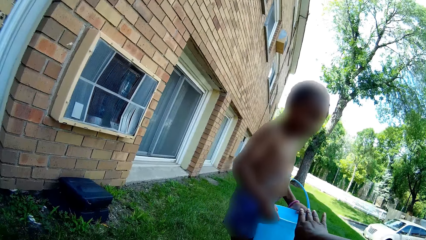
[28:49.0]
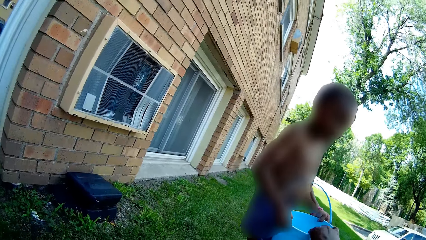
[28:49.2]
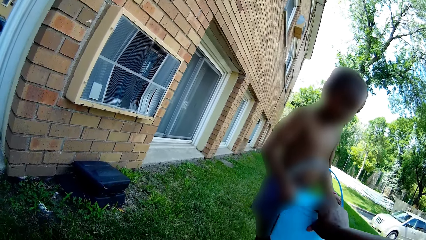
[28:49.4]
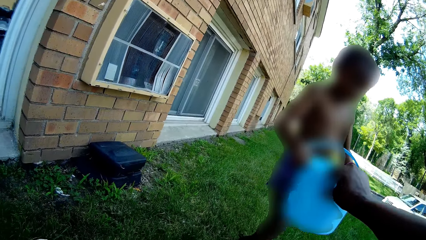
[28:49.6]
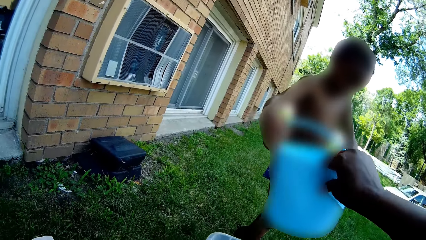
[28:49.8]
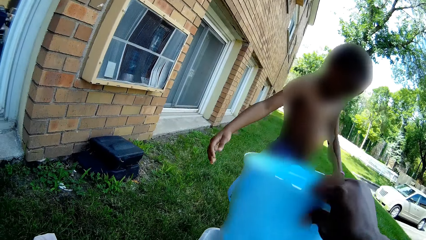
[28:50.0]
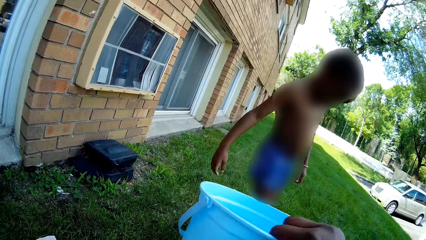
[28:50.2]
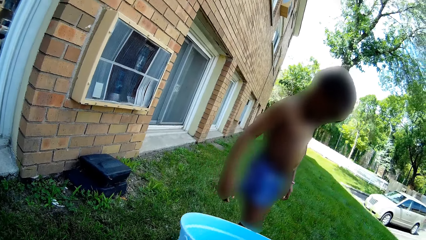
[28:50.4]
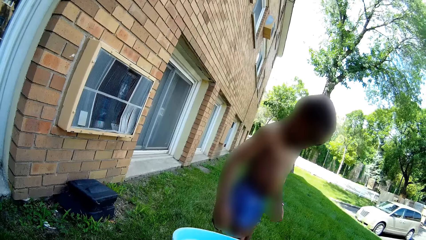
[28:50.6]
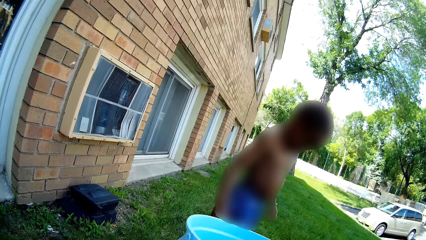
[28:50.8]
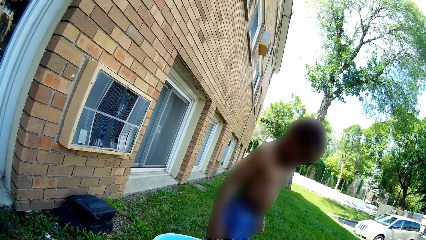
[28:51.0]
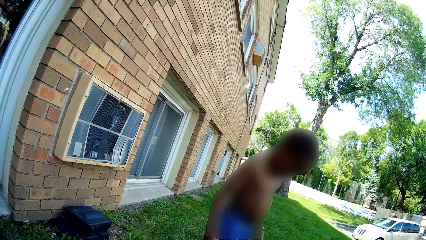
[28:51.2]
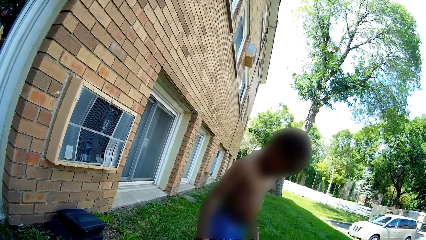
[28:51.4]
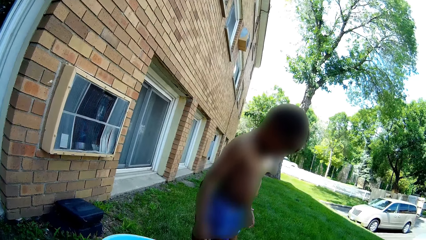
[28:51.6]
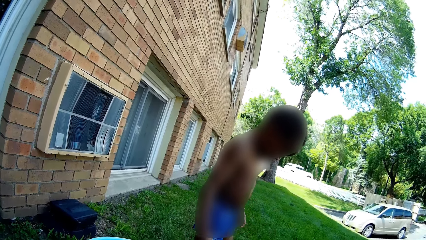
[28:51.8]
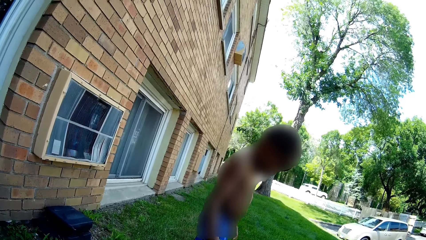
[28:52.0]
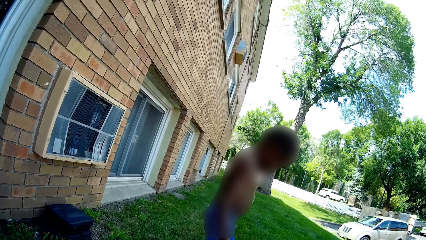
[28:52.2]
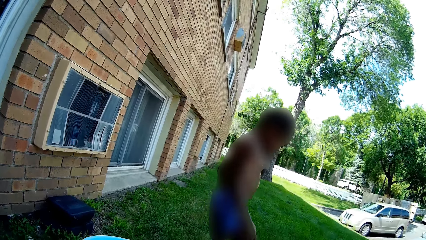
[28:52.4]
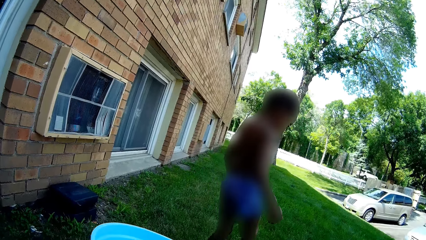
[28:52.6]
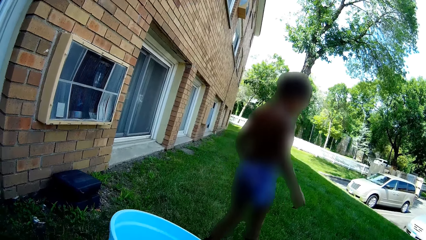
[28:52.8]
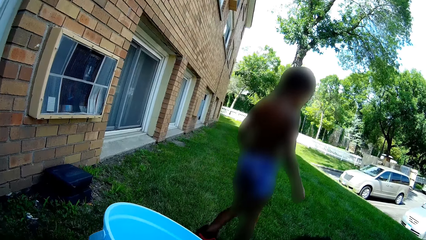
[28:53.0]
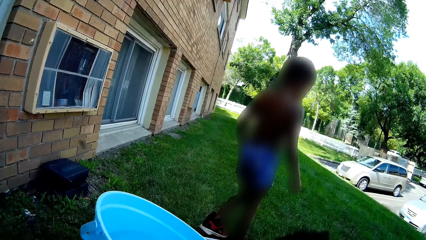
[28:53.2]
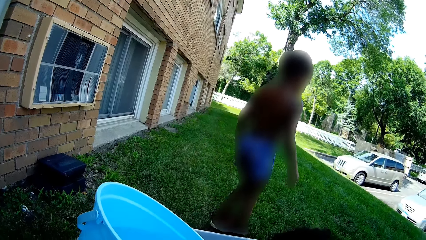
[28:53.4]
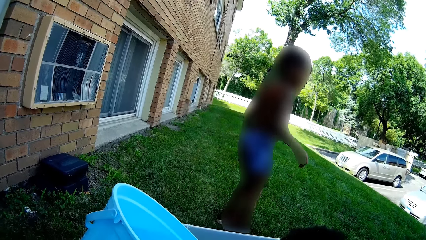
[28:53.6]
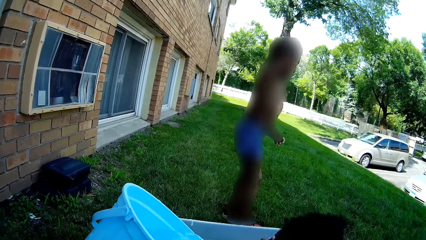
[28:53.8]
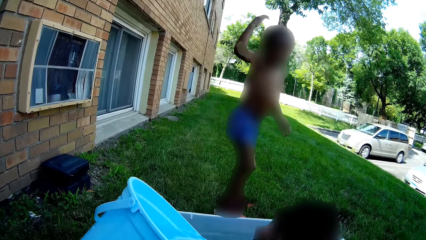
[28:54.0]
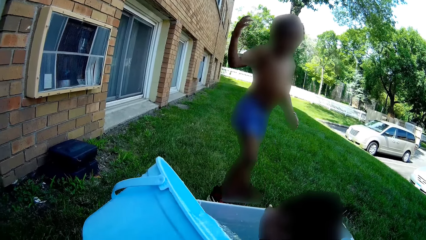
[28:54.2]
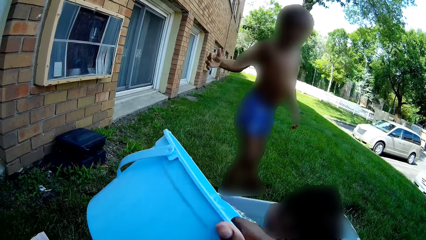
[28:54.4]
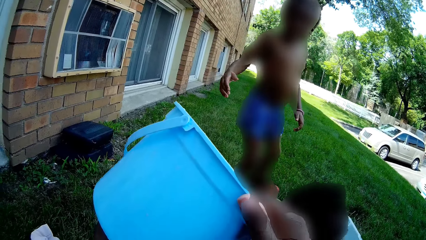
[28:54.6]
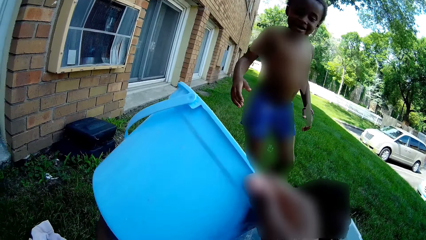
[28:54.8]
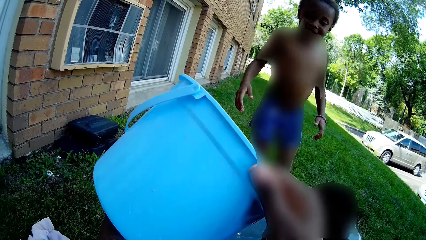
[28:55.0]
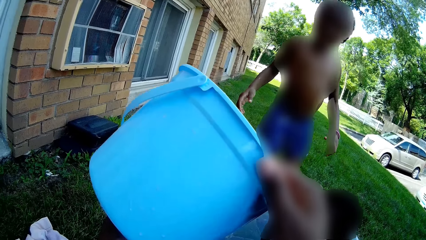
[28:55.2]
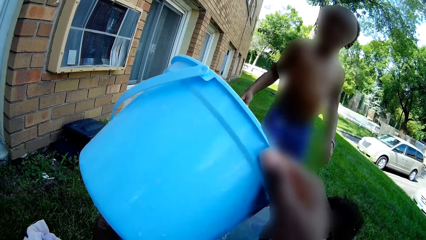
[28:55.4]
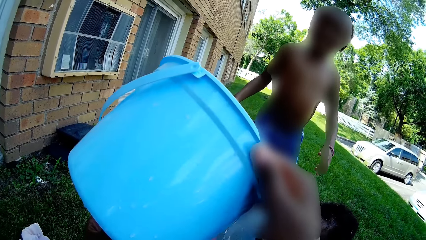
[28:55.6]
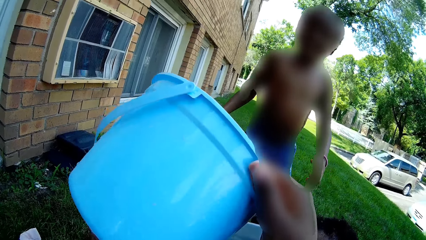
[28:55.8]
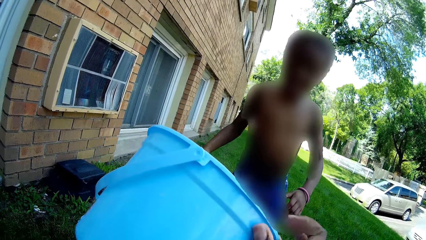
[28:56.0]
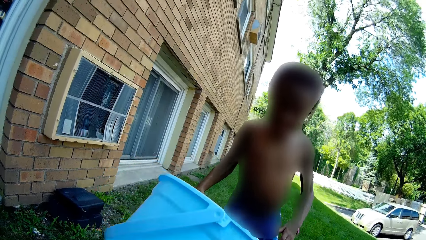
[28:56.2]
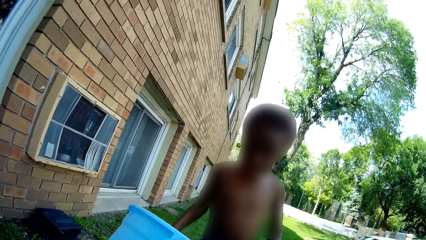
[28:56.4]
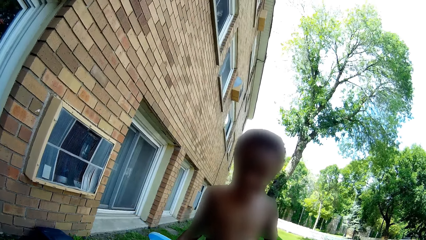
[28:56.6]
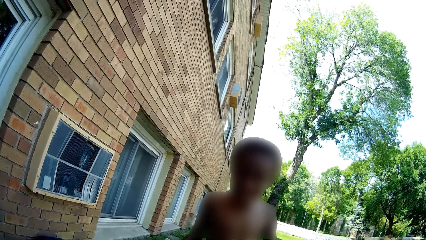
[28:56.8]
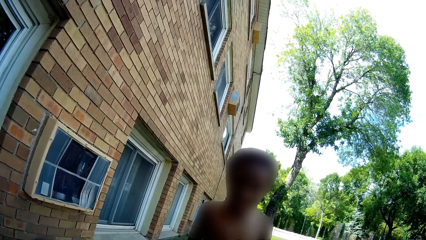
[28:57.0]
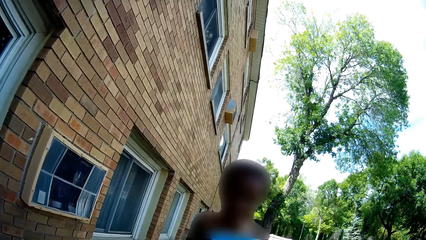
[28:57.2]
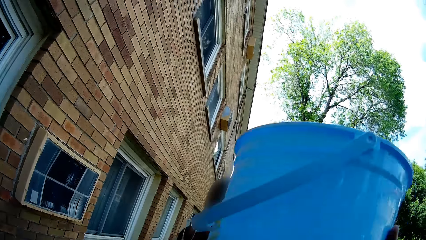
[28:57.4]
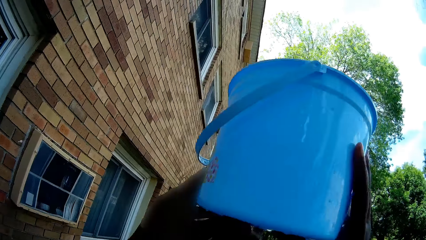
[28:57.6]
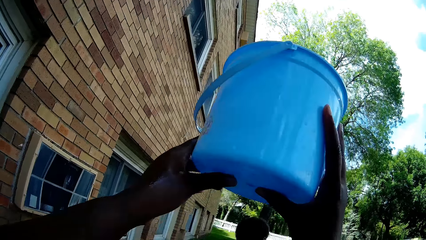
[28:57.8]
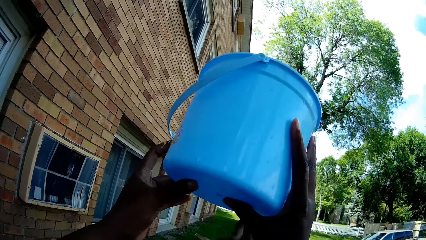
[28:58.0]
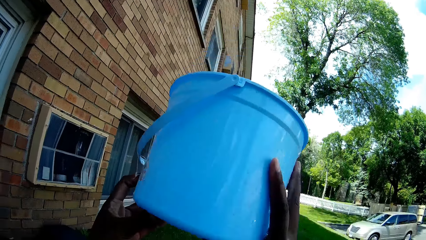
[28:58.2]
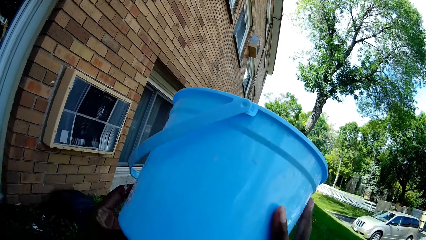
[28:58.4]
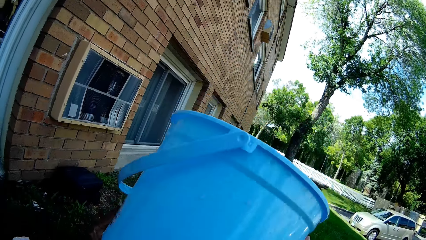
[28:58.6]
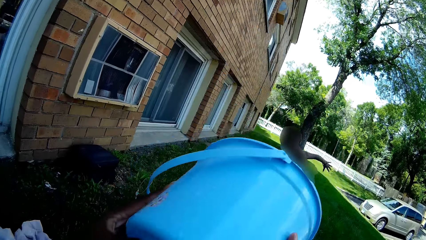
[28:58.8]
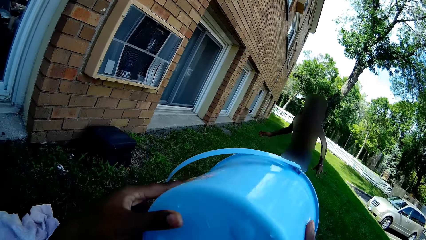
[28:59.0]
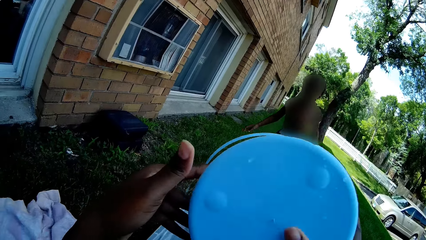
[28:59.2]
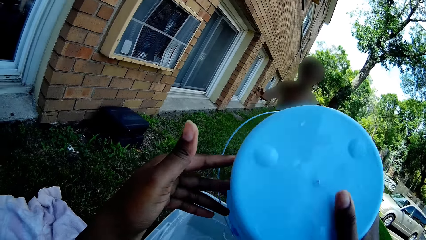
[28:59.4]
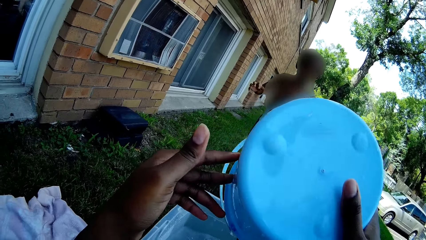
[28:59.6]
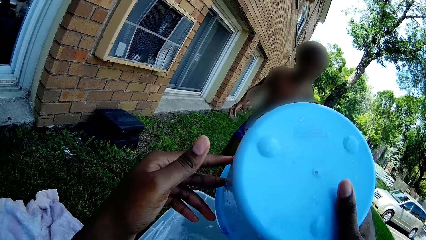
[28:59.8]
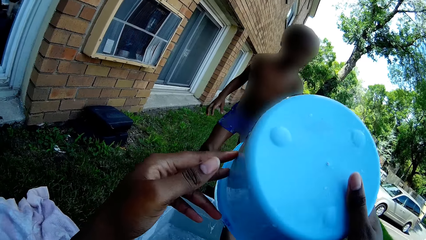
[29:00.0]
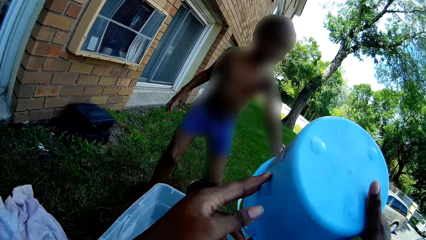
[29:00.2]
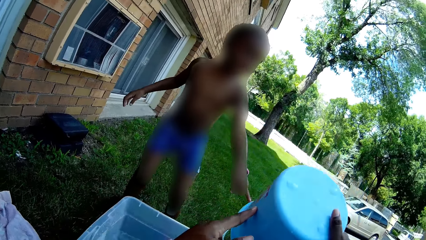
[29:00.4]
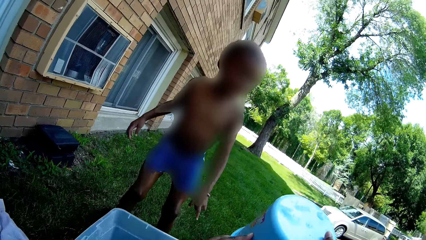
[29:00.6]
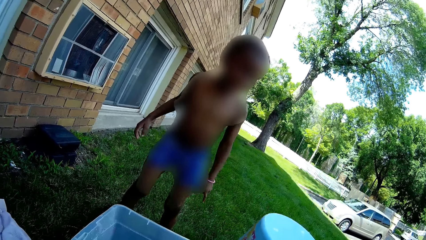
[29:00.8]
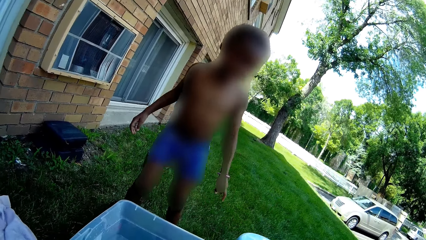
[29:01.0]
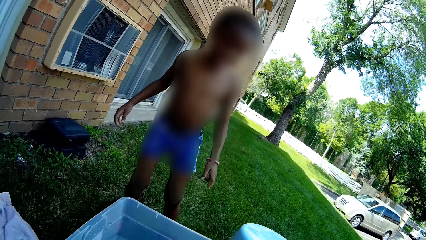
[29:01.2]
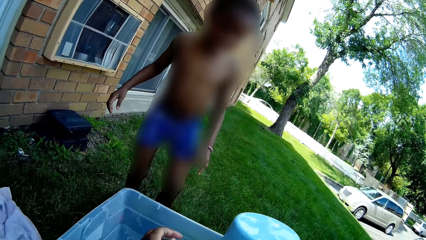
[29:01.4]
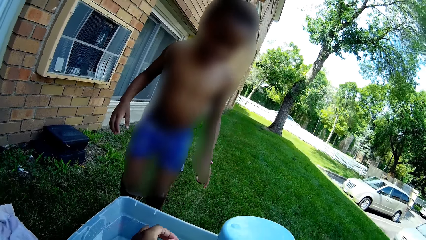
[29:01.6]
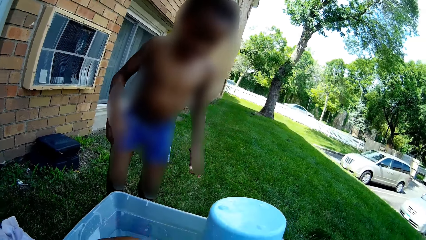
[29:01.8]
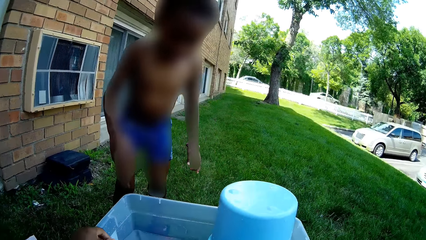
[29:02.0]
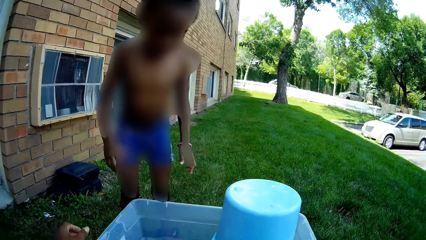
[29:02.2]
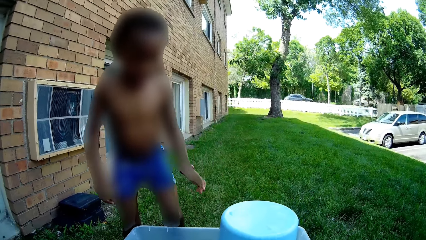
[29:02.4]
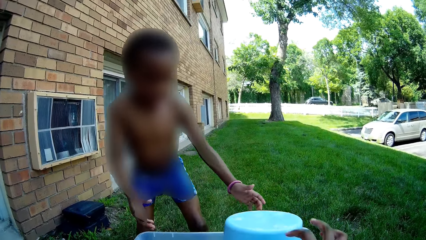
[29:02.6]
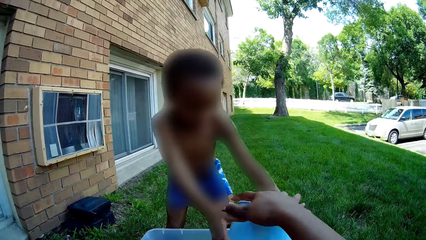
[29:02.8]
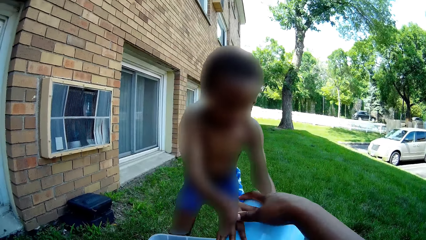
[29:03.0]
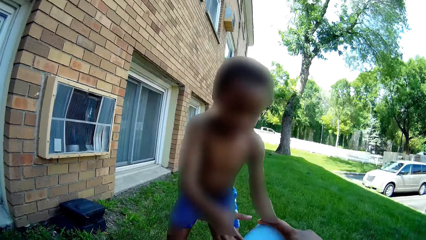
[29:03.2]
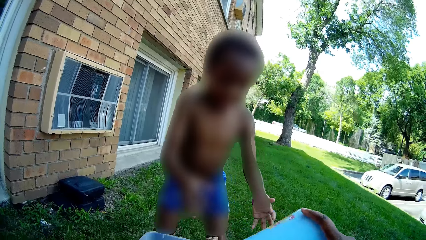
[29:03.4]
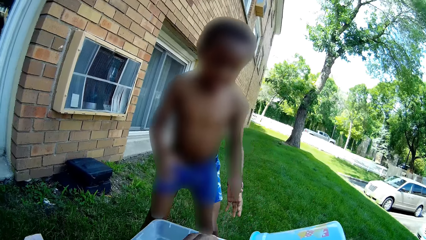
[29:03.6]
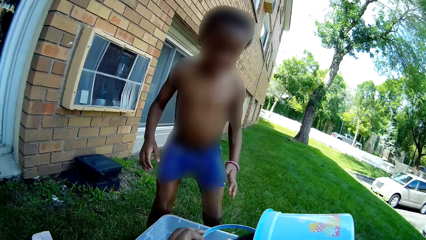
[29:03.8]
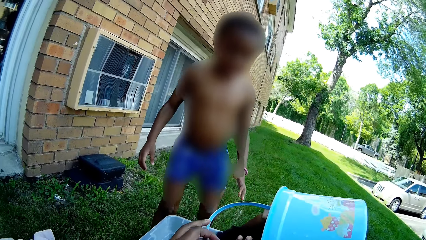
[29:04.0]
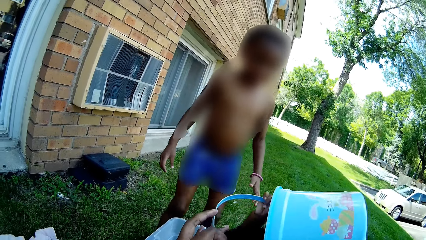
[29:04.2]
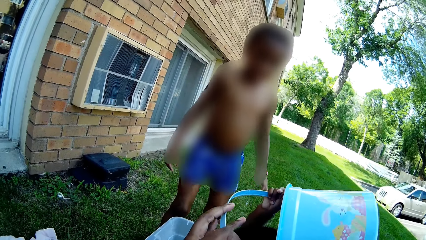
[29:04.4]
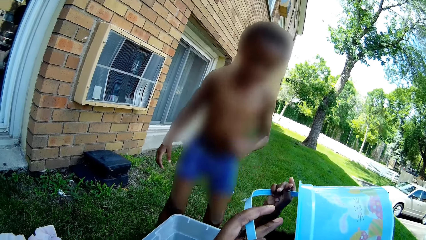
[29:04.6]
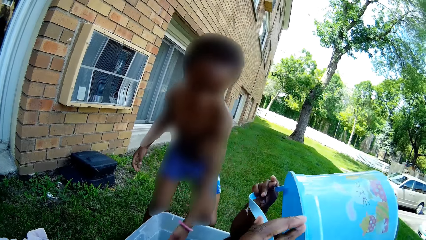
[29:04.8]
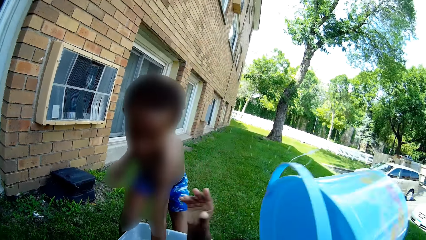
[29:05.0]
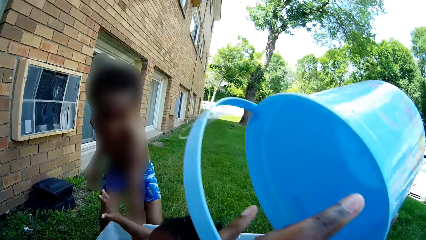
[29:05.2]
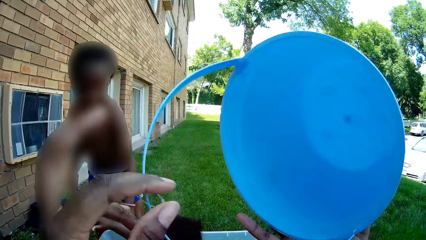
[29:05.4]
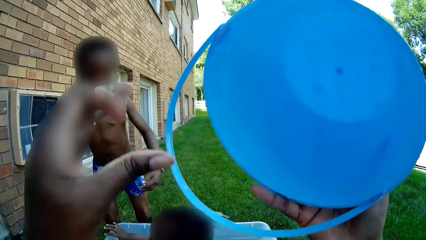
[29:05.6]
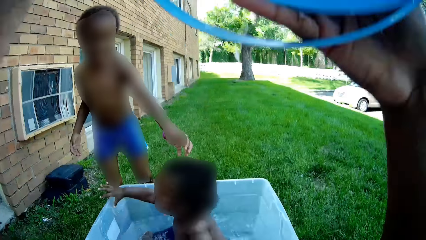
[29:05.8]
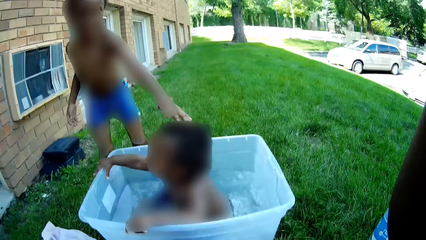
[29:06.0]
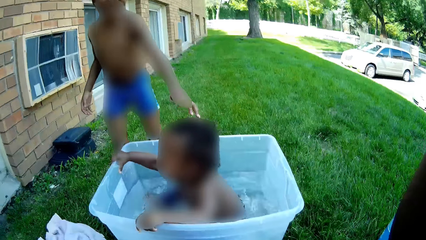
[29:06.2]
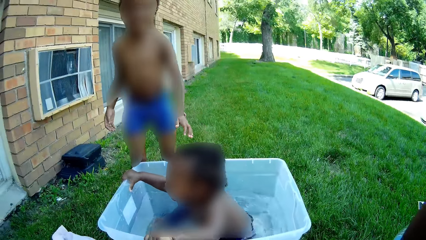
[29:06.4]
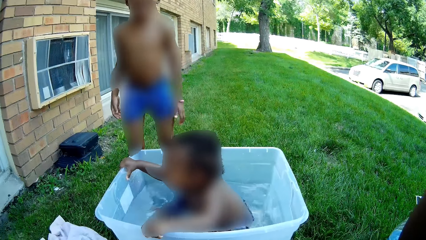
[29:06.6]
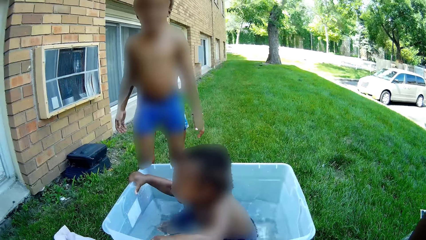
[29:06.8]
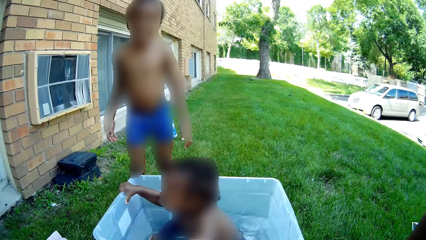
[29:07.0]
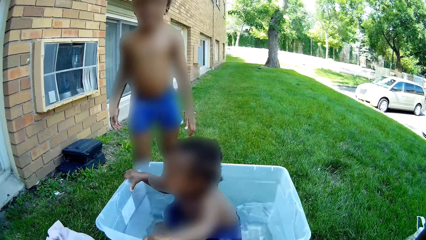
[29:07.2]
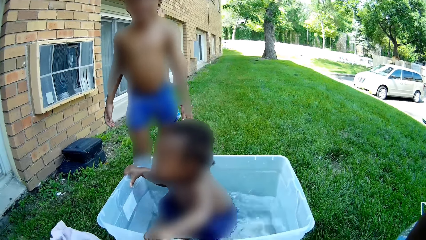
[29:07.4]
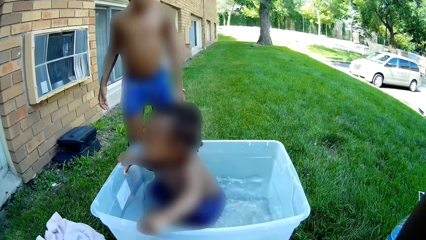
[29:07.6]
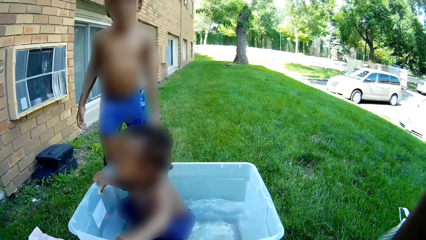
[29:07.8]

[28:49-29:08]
The camera wearer collects the bucket from the child with her right hand. She pours water from the bucket into the bowl with her right hand. She lifts the bucket with both hands. She pours water from the bucket into the bowl with both hands. The other child holds the bucket with her right hand.
